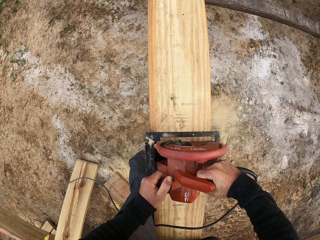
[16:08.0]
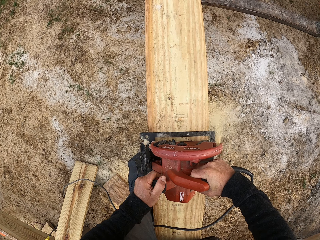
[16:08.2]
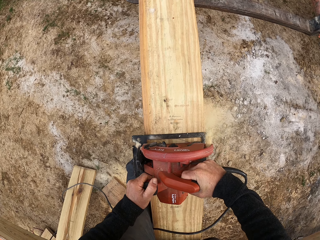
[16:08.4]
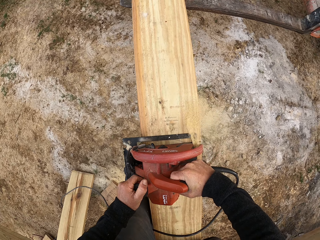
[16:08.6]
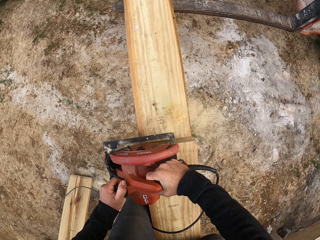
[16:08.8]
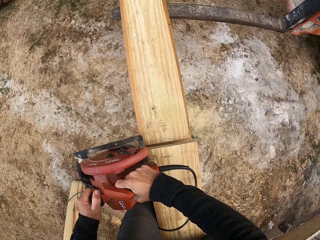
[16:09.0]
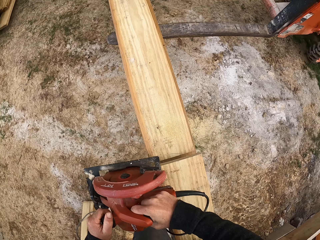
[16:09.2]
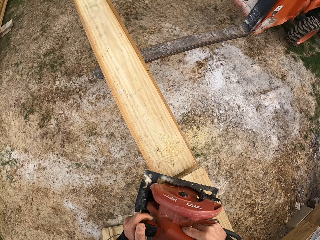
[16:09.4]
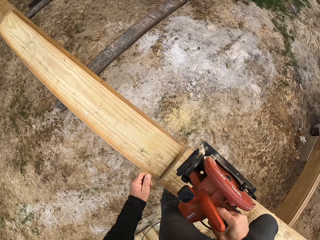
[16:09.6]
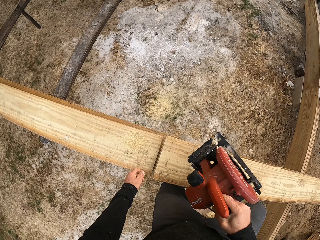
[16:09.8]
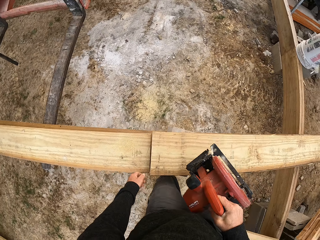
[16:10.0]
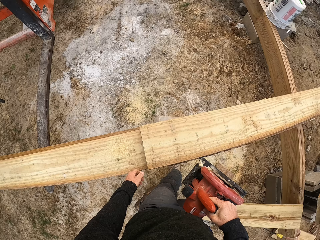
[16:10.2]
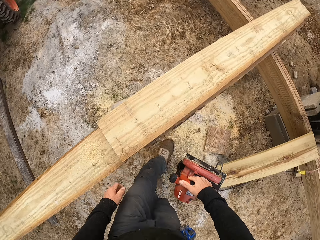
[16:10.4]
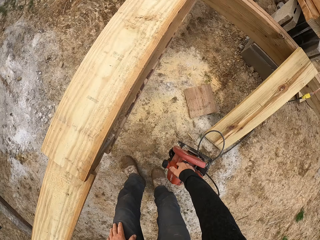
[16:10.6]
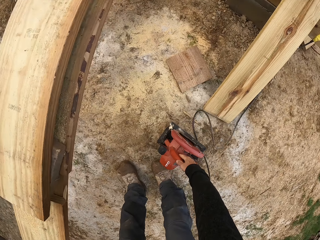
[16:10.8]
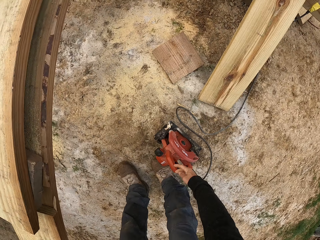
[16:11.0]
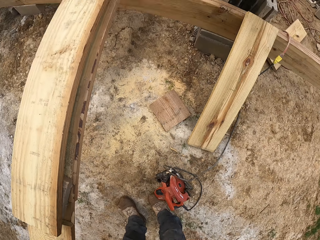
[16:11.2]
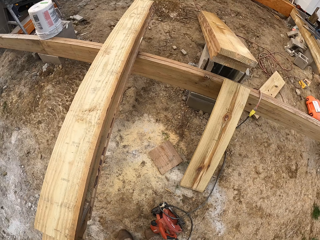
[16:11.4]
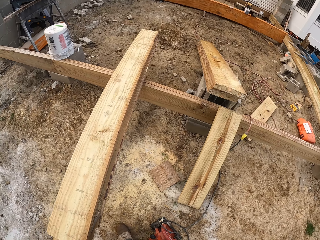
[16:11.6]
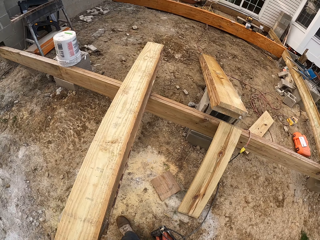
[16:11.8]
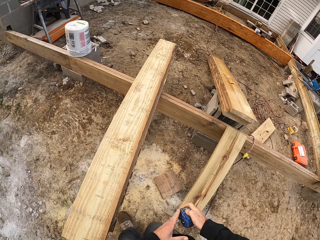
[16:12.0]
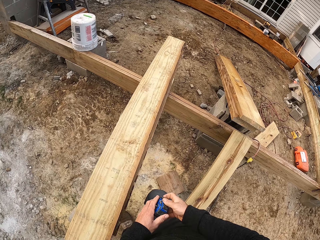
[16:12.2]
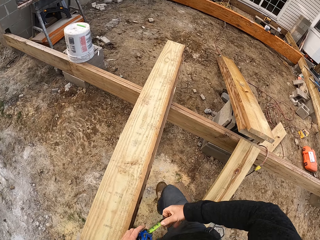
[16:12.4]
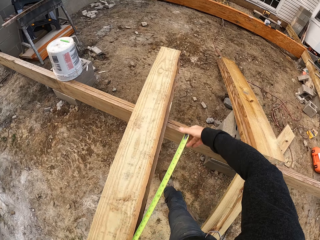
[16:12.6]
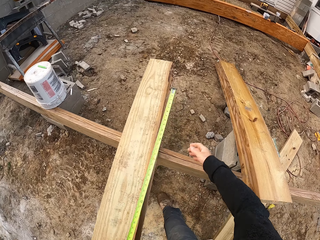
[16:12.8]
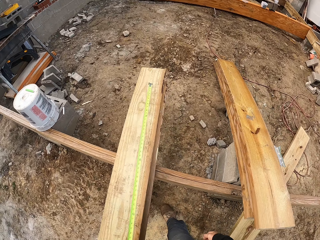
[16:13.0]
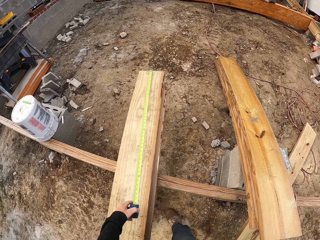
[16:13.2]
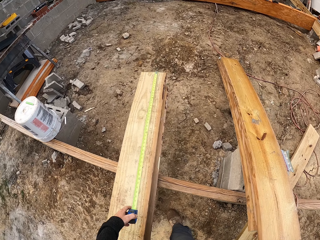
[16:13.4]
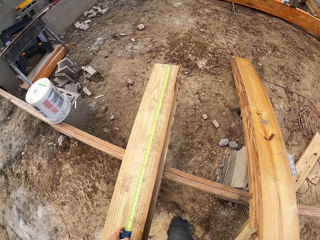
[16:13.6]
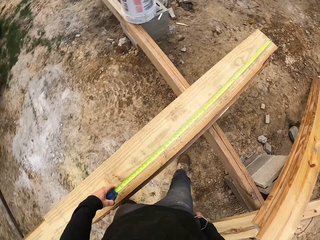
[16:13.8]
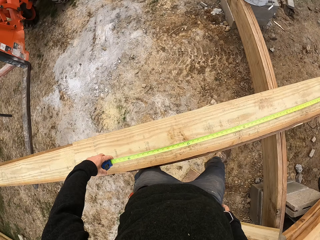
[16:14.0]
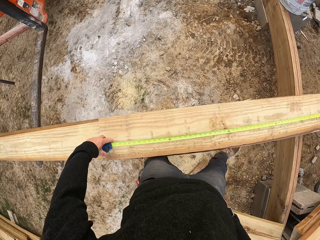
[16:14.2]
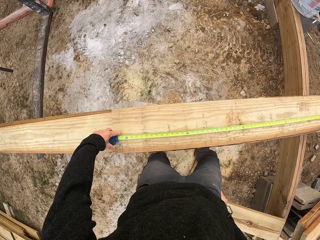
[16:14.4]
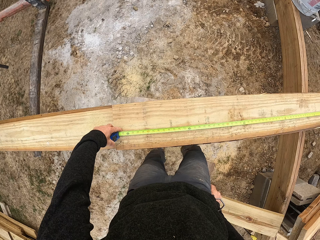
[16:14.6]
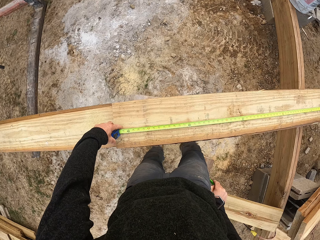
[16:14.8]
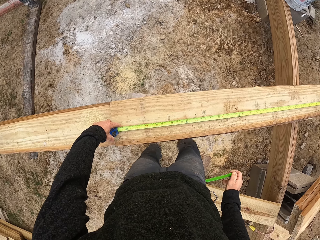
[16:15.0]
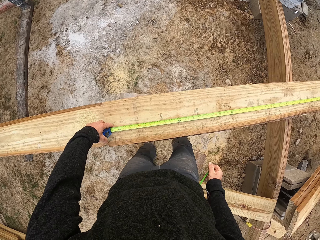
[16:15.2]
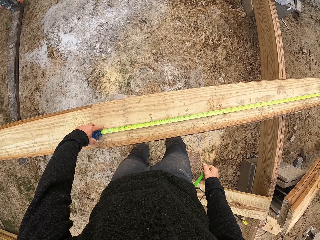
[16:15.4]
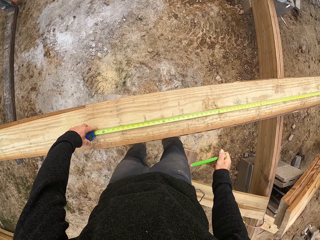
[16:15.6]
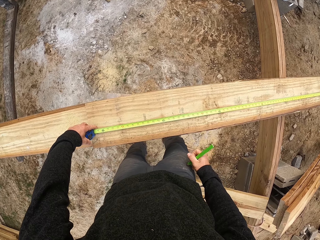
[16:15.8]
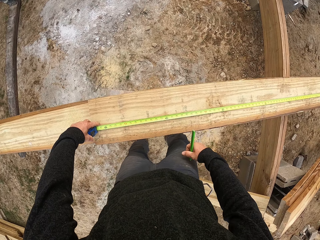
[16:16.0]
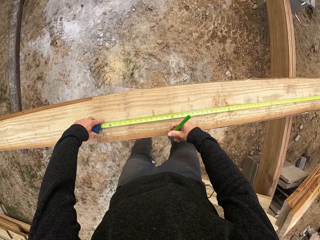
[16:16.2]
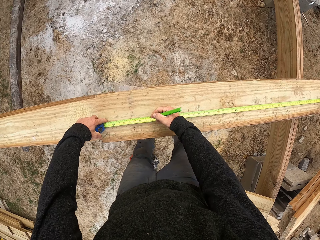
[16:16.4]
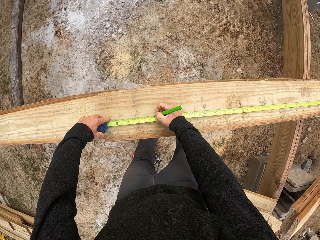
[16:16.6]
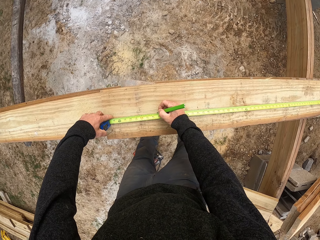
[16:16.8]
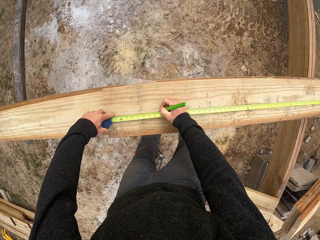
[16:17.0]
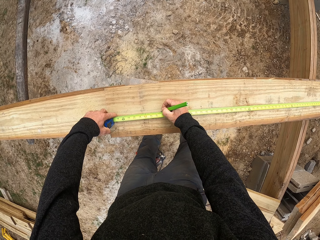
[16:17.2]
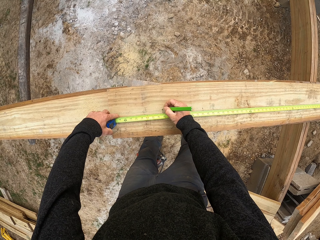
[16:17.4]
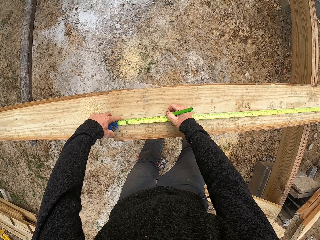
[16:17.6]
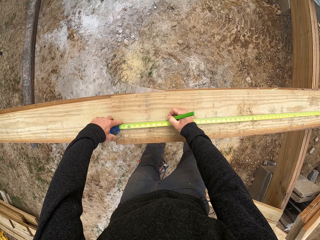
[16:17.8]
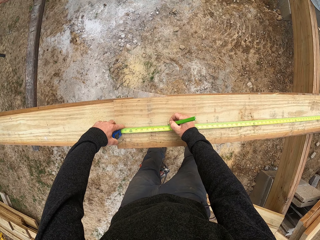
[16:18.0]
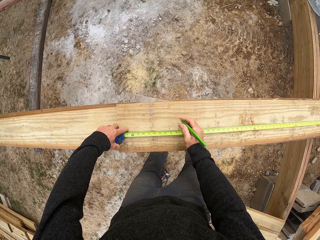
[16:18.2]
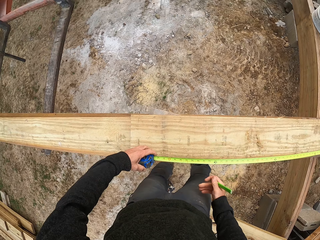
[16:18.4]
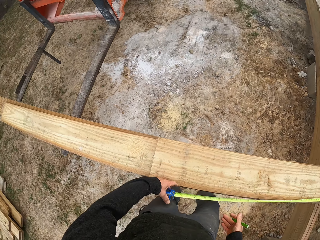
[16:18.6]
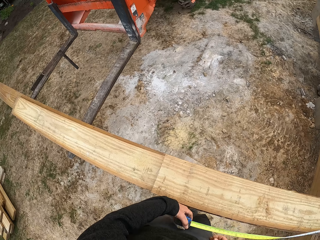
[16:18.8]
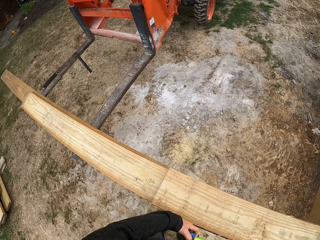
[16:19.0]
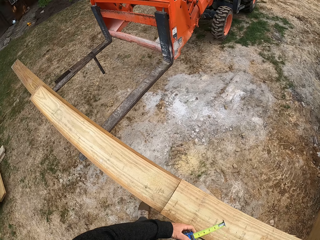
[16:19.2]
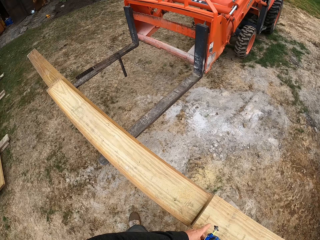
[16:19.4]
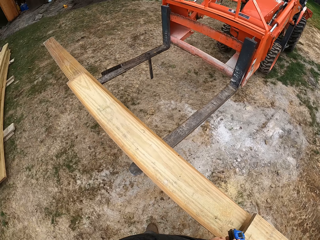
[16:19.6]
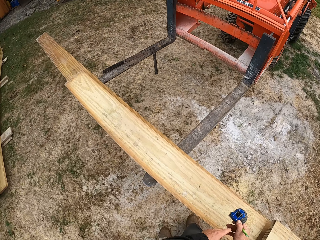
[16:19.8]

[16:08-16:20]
The camera wearer moves and puts the wood cutting machine on the ground. They take a tape measure from the pocket, remove the blade from the case, and open the tape measure. They measure the piece of wood with the tape measure, take a pencil from the pocket, and write on the piece of wood with the pencil.

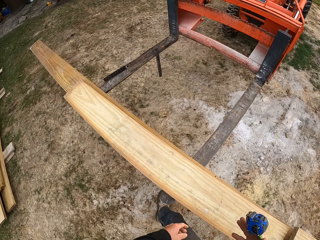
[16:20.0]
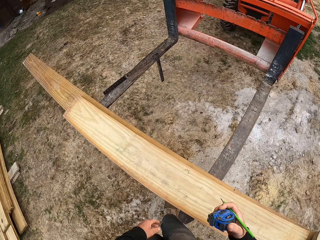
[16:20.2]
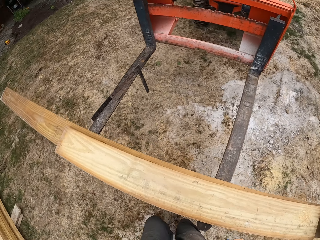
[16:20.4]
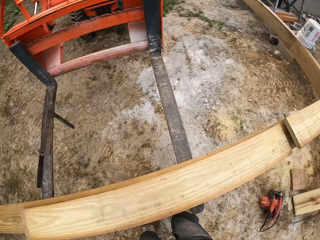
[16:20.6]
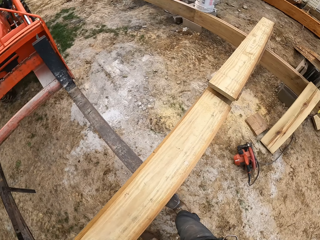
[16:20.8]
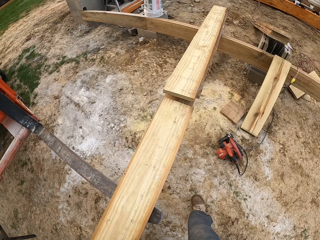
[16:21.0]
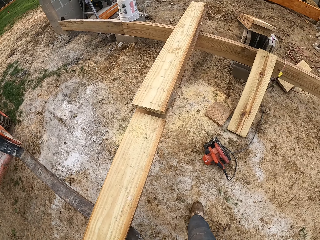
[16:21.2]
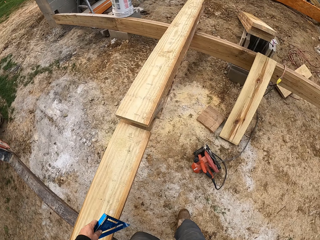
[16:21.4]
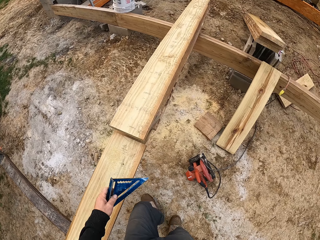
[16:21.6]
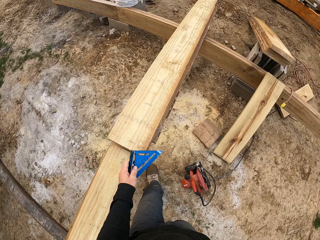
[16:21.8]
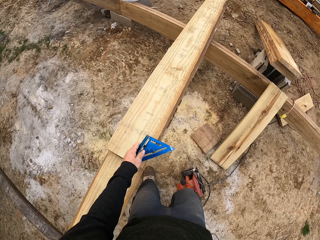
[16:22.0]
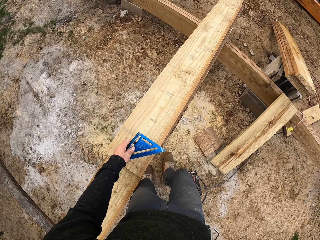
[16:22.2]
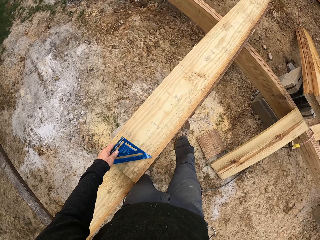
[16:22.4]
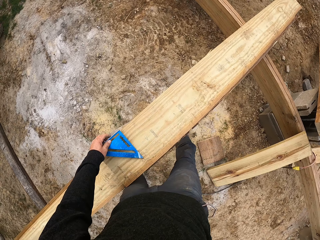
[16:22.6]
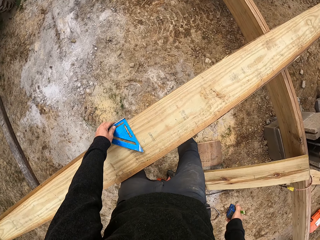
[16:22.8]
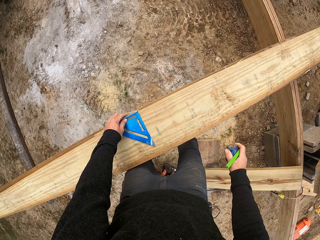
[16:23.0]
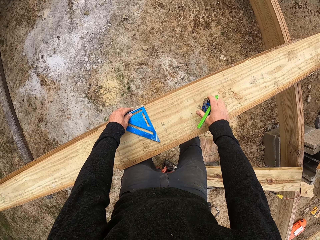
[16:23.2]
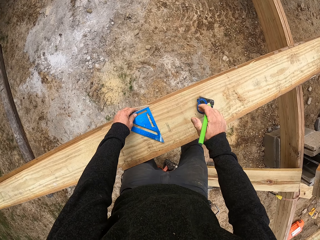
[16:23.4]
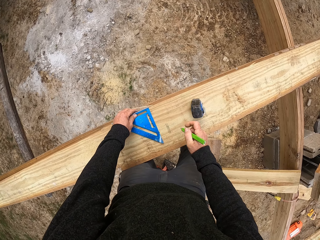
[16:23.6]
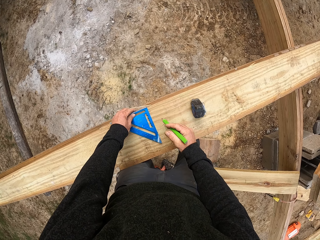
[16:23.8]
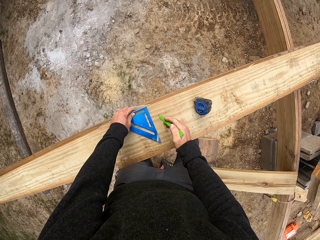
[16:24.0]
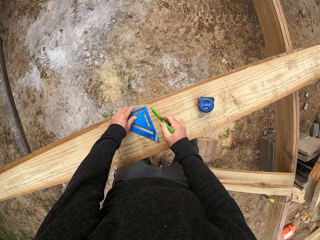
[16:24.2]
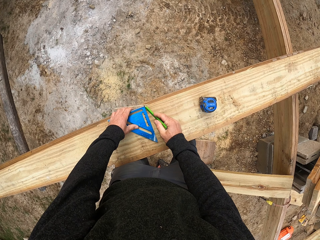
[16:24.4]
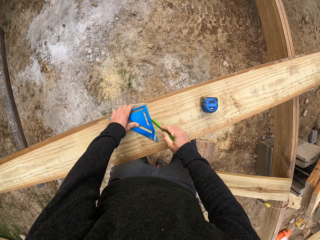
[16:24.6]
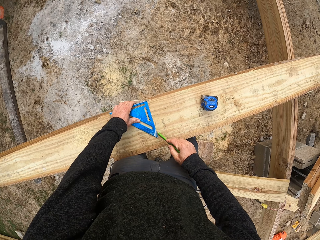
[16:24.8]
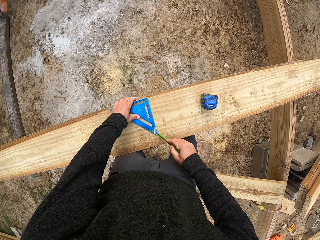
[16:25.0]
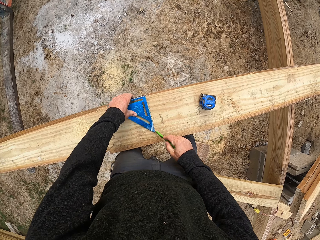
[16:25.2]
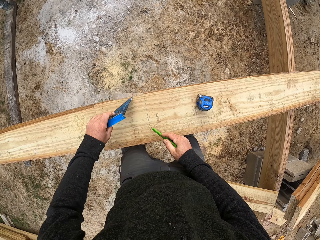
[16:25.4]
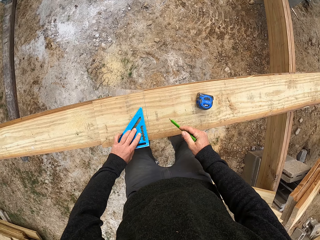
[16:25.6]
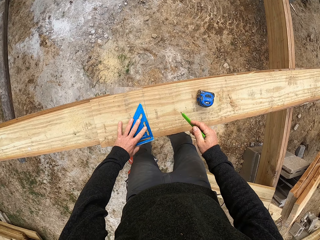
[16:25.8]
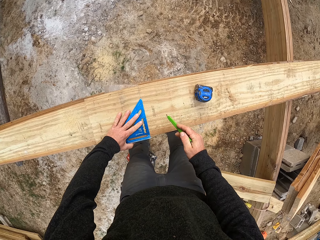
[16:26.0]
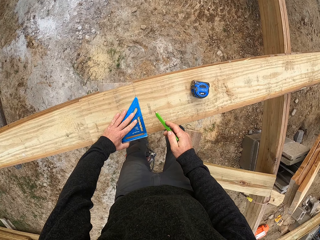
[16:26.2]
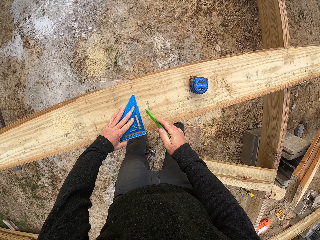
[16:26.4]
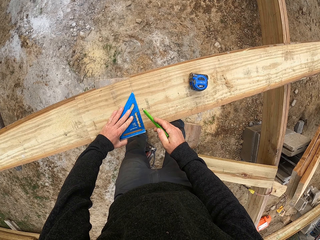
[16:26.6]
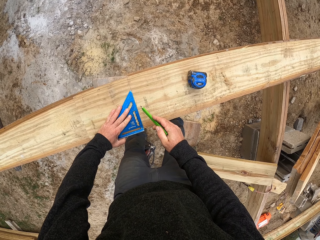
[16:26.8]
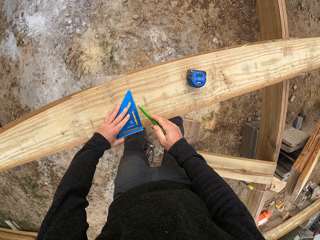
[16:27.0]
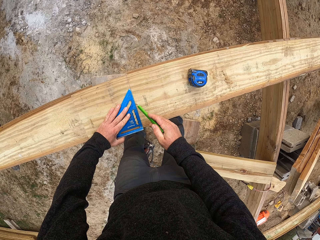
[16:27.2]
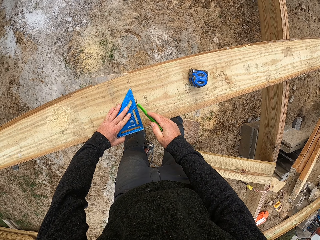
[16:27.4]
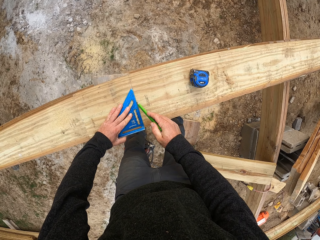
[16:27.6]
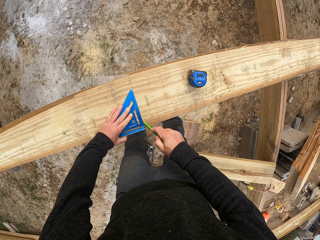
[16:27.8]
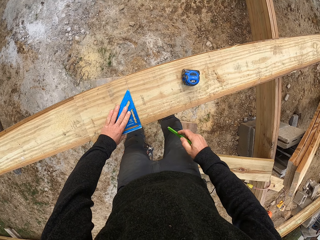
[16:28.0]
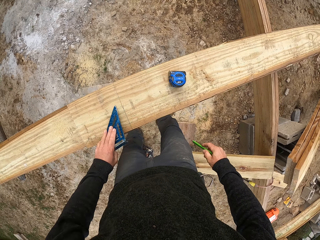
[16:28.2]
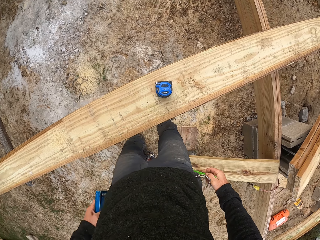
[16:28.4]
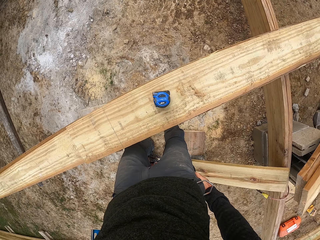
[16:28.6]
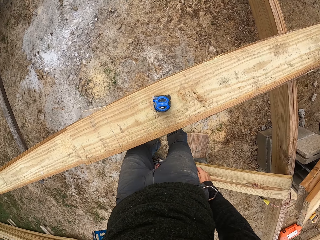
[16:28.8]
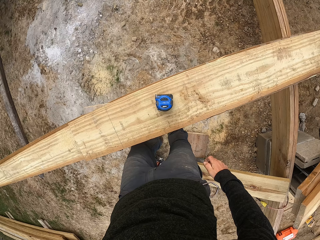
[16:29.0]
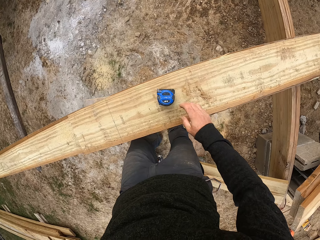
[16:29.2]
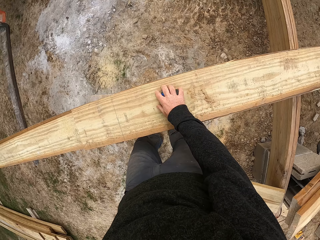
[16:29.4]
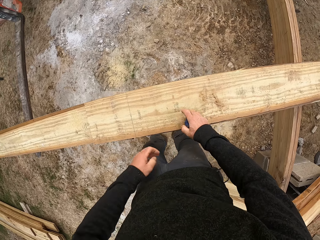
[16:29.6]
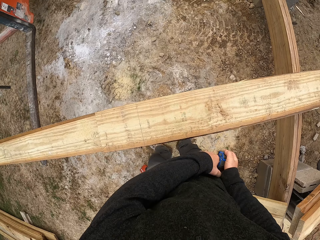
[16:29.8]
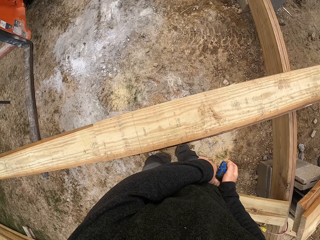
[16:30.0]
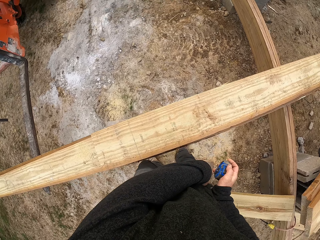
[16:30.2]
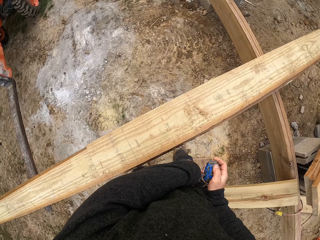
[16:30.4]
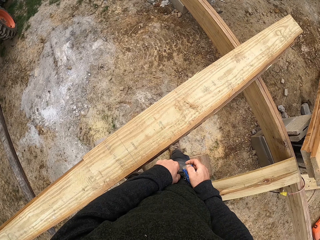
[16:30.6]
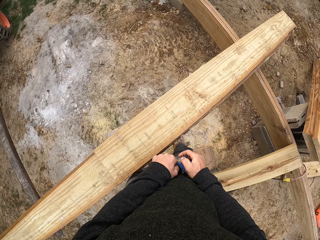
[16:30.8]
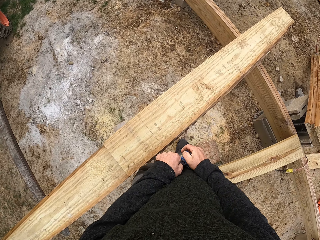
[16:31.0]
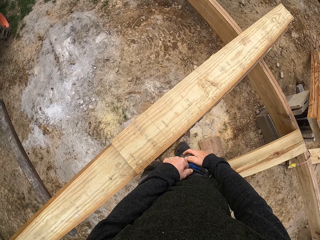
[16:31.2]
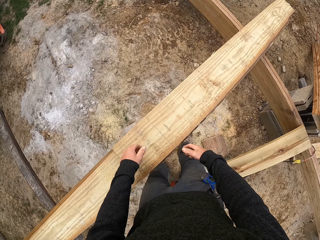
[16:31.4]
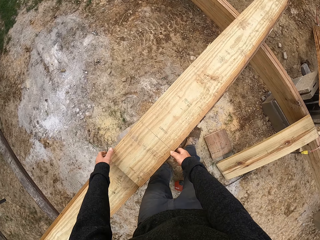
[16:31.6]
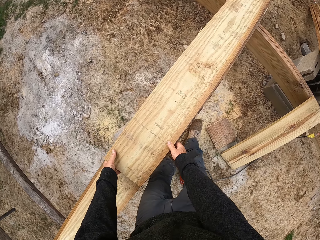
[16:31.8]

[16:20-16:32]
The camera wearer walks. He picks up an object, puts a square ruler on the wood, puts a tape measure on the wood, and draws a line on the piece of wood with a pencil. He turns the square ruler, puts the square ruler on the wood, and draws a line on the piece of wood with the pencil. He puts the pencil in his pocket, picks up the tape measure, and puts the tape measure in his pocket.
